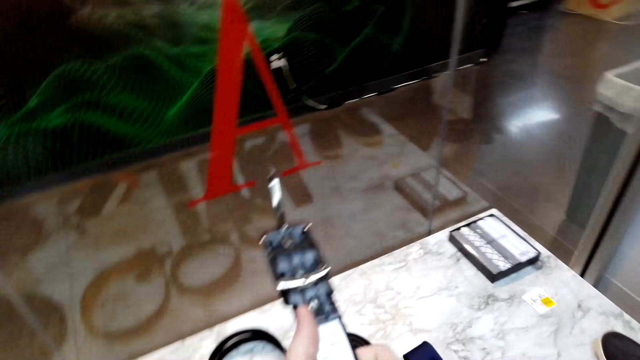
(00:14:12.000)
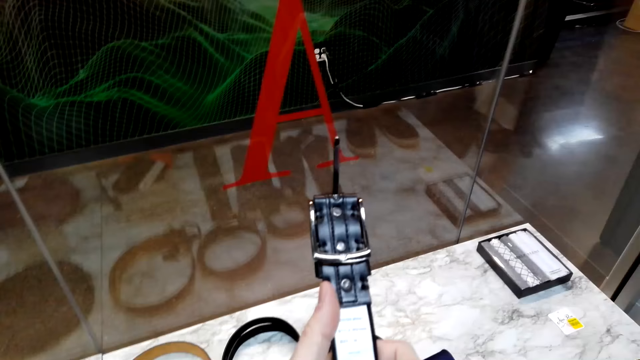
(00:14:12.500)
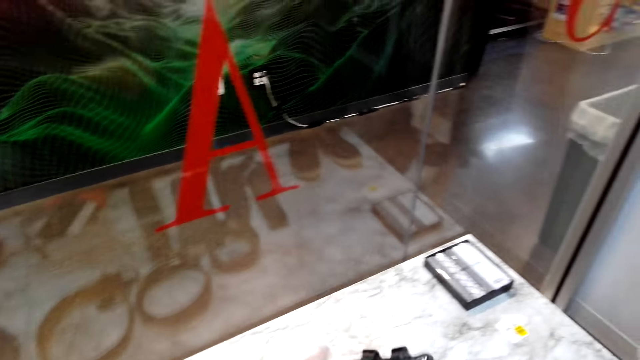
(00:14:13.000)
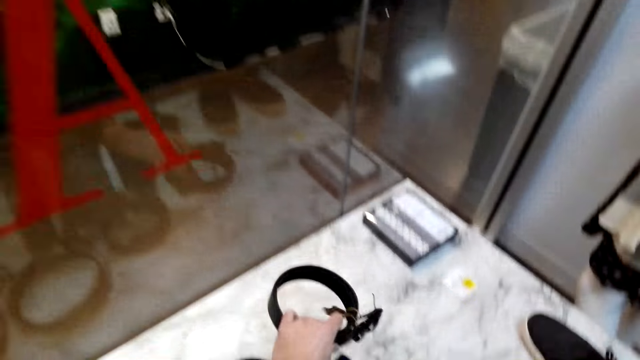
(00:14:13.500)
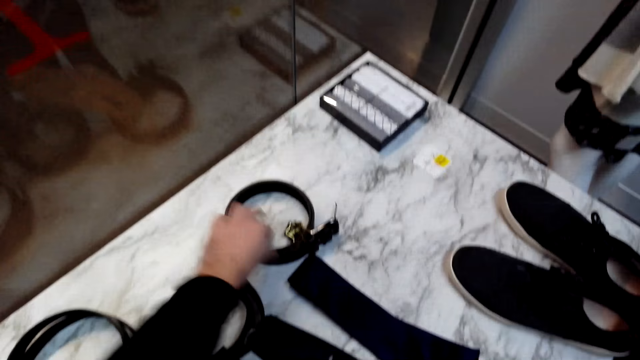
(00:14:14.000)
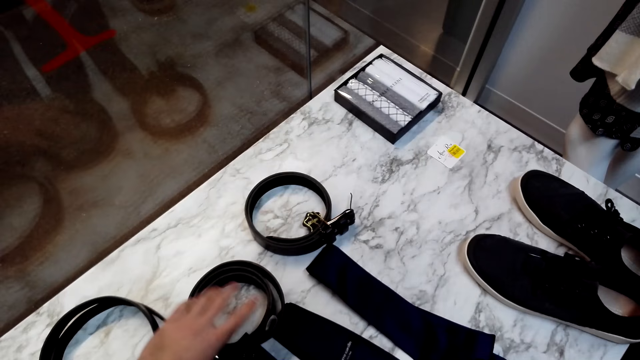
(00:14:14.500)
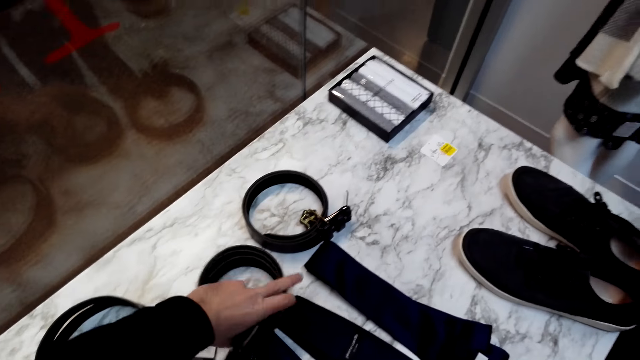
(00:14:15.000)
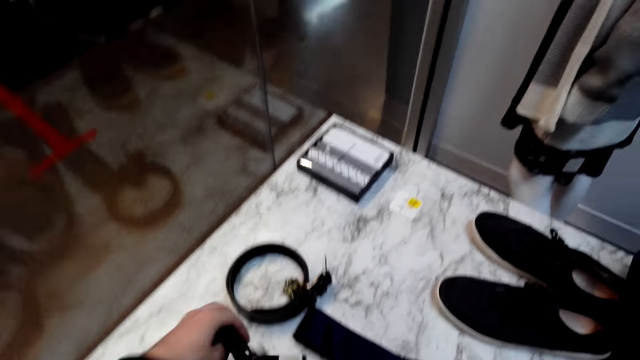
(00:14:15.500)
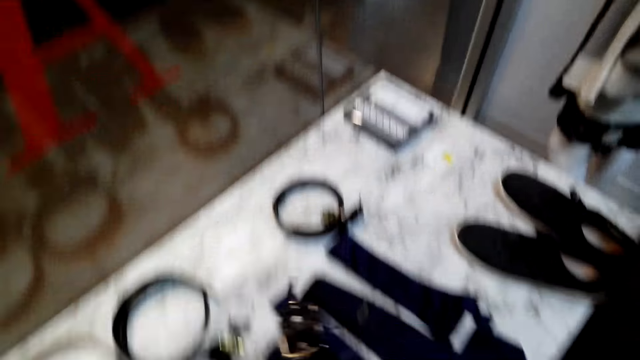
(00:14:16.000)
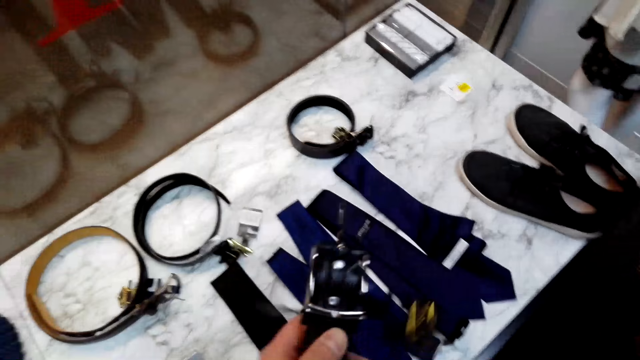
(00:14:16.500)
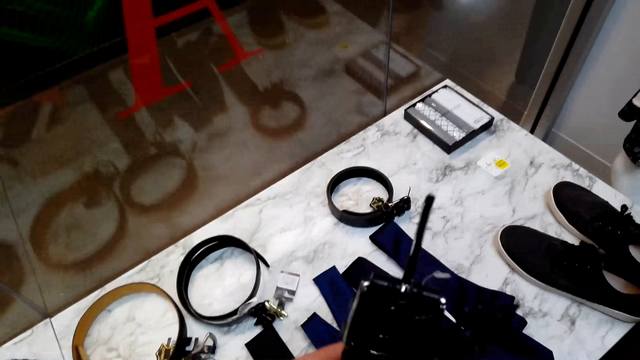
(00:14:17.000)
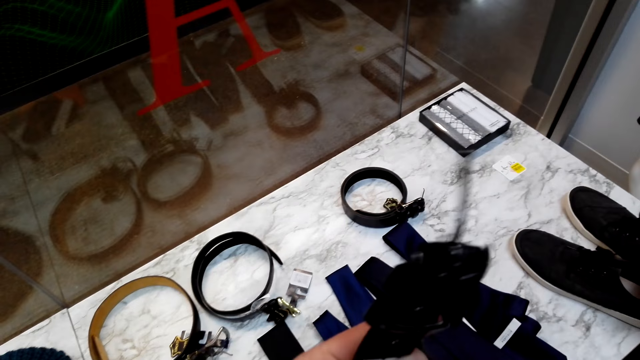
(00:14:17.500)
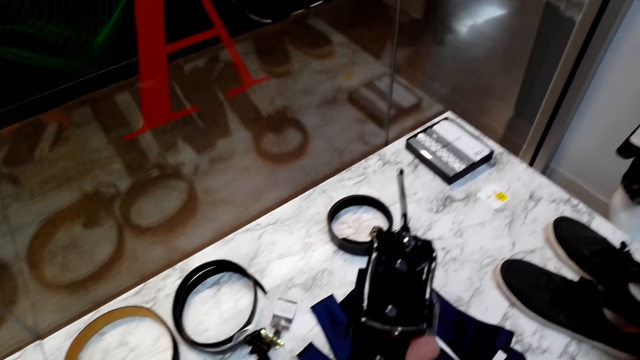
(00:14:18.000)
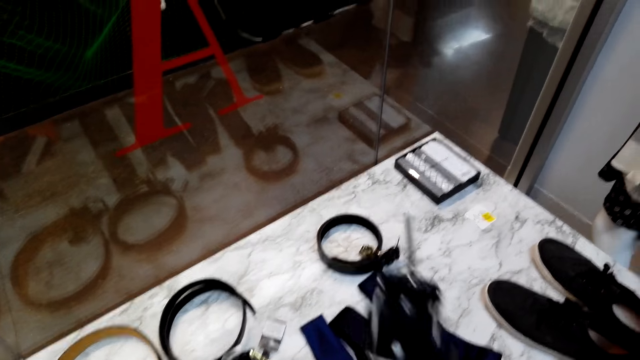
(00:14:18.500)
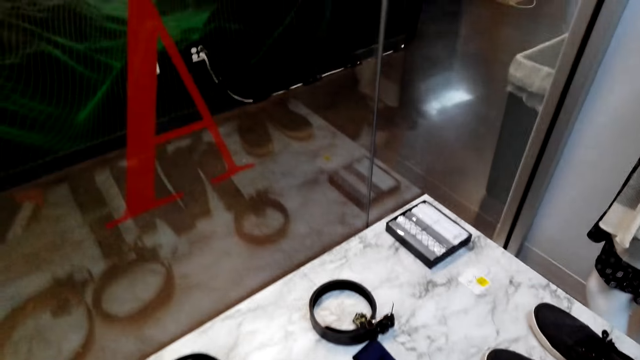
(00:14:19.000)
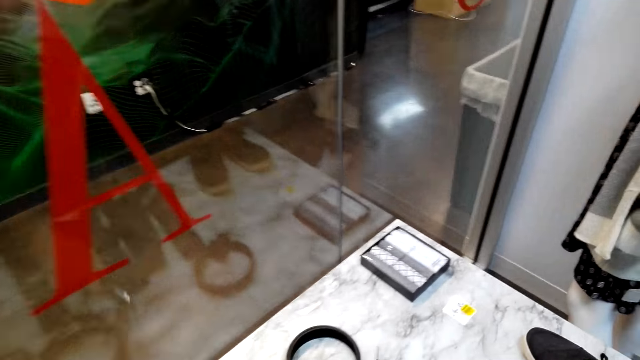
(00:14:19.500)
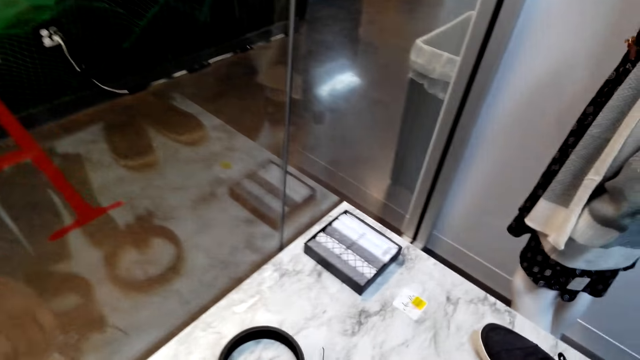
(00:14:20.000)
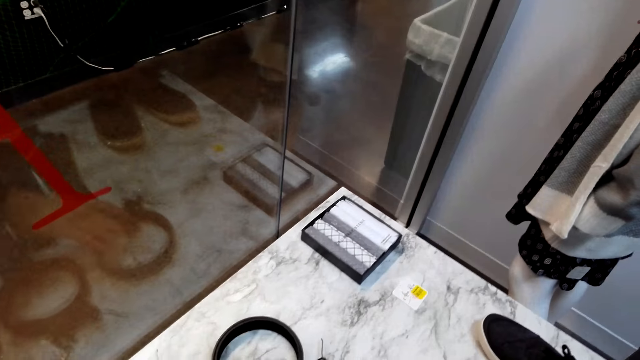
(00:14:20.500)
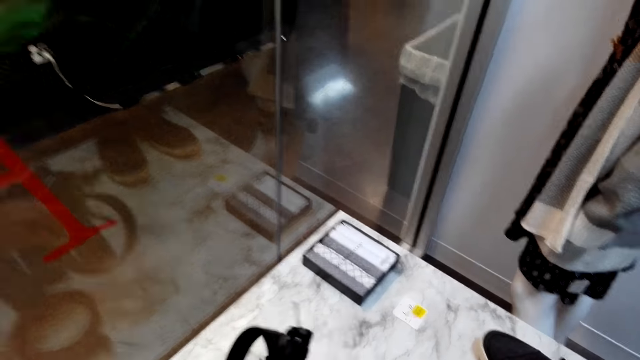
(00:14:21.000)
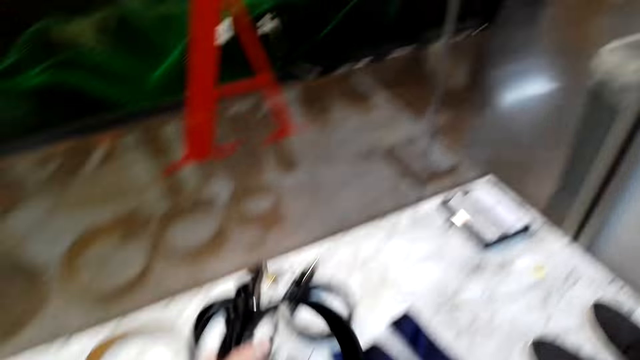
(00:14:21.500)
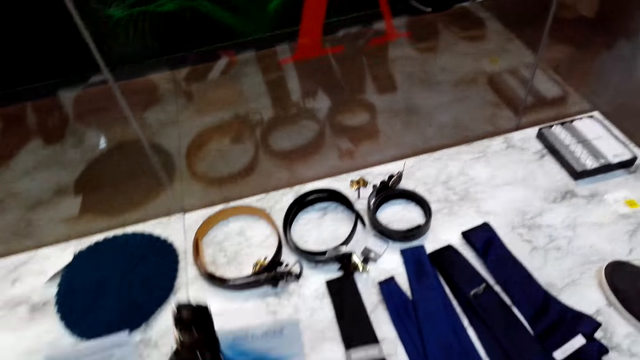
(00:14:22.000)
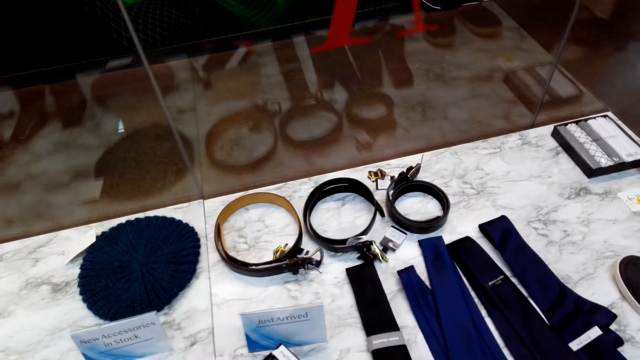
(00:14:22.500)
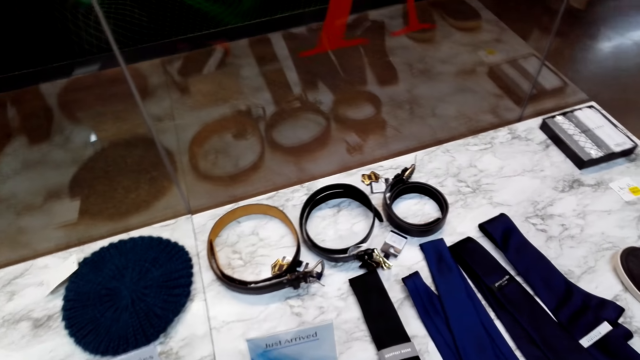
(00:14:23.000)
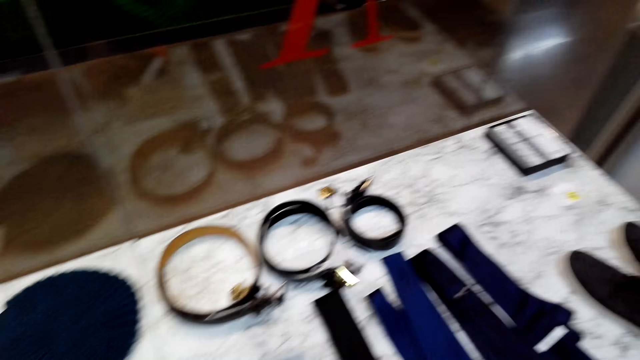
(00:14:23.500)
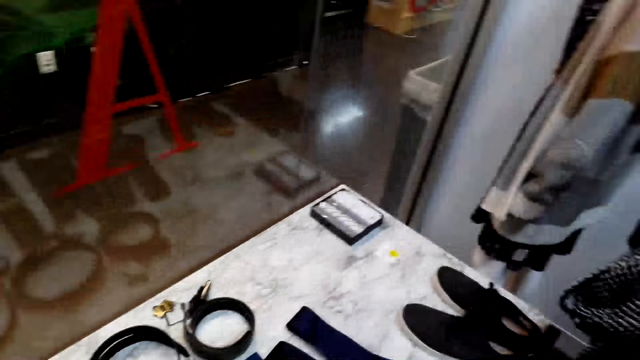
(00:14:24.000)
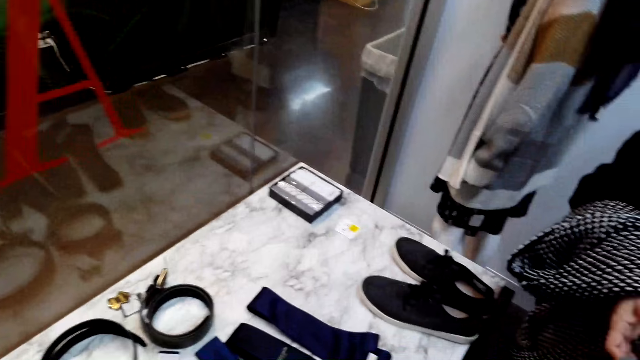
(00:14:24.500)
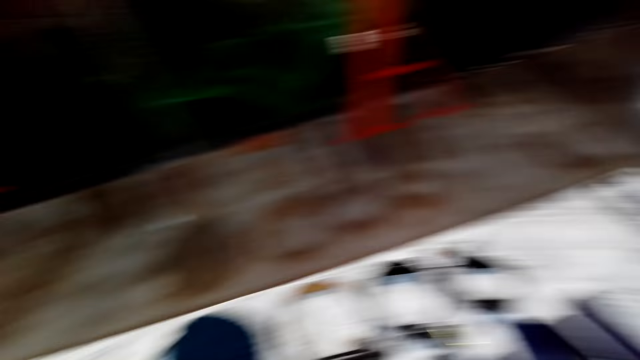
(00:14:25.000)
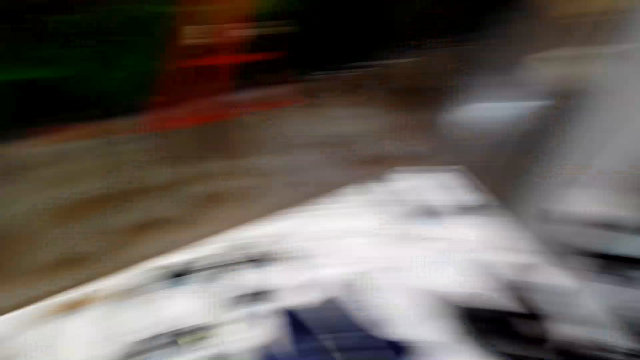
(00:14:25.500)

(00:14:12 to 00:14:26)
The camera wearer puts a belt on the table. They pick up the belt from the table. They put the belt on the table. They pick up the belt from the table.

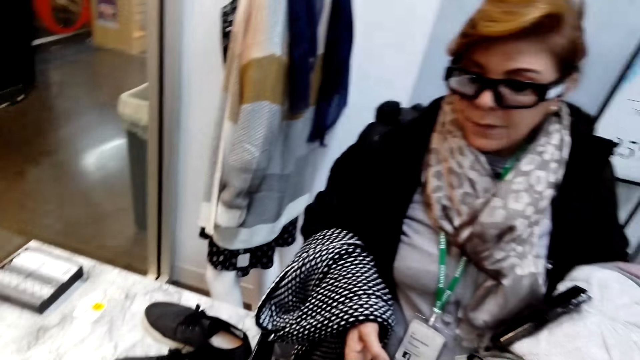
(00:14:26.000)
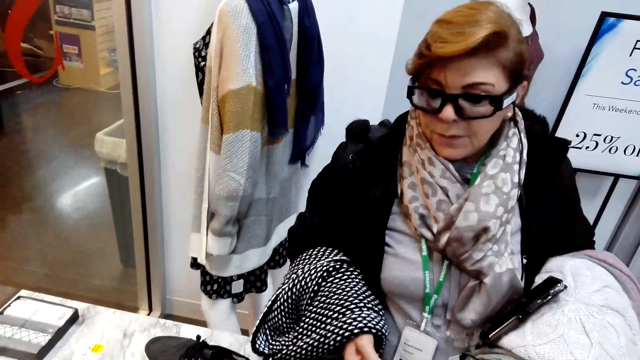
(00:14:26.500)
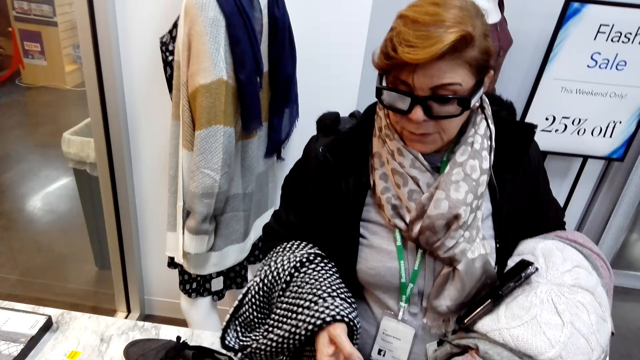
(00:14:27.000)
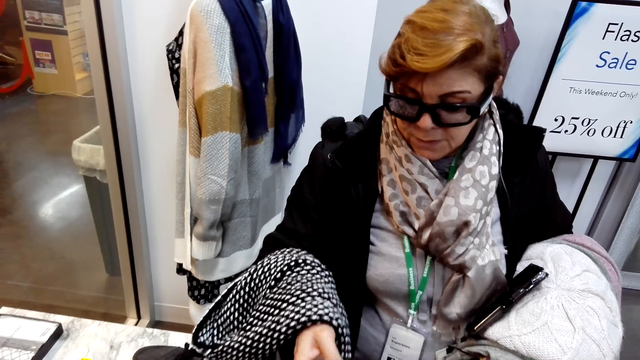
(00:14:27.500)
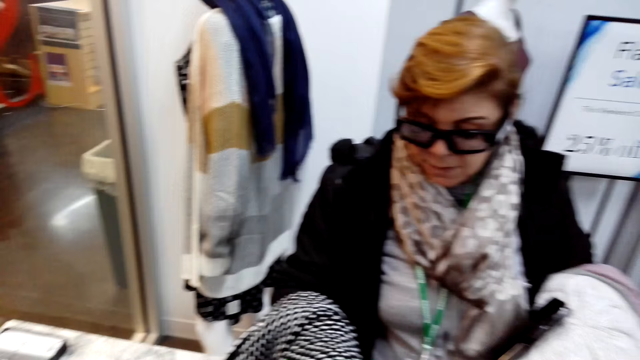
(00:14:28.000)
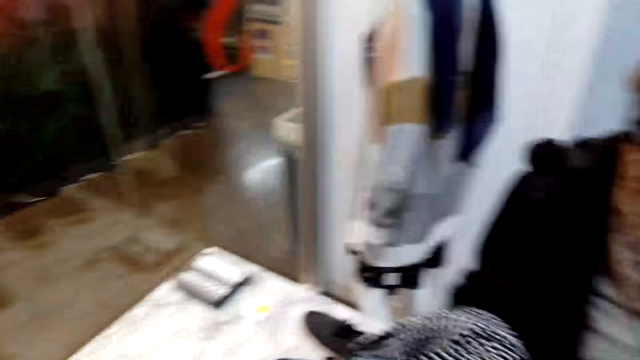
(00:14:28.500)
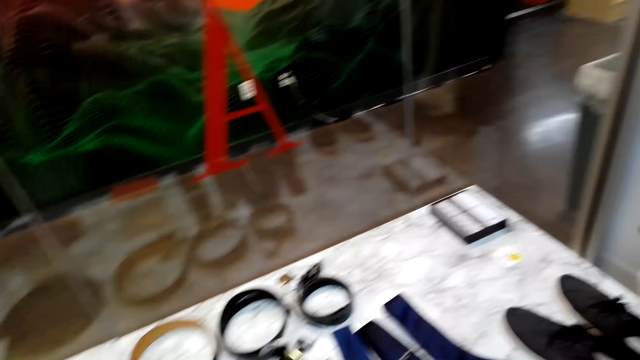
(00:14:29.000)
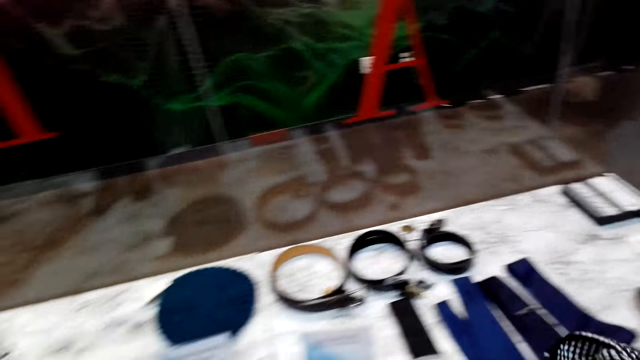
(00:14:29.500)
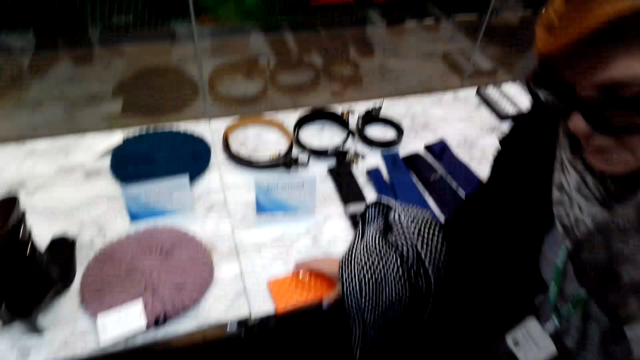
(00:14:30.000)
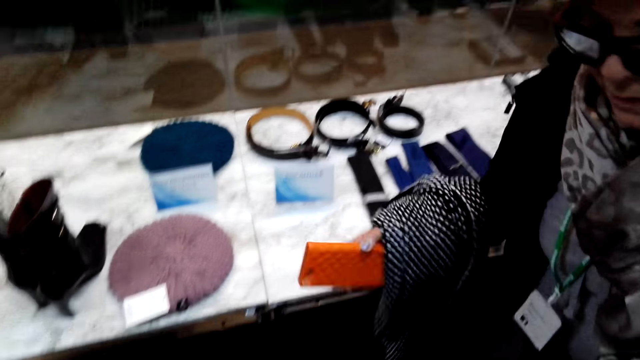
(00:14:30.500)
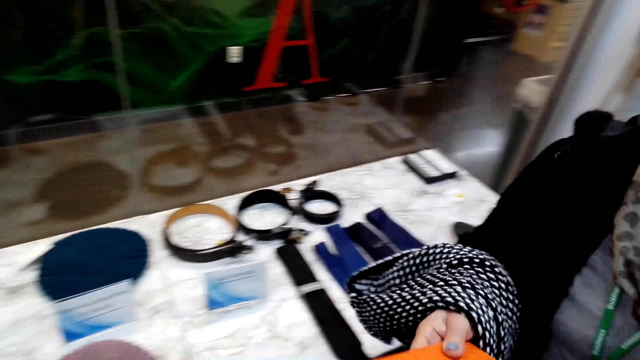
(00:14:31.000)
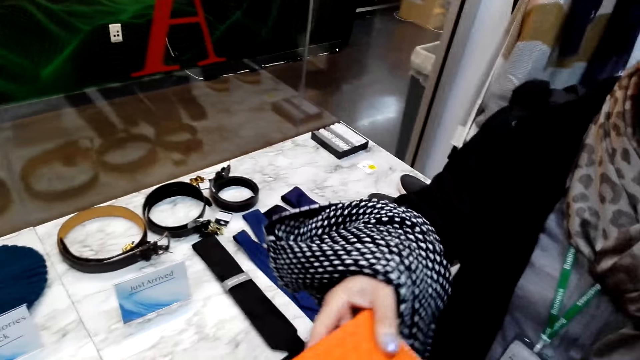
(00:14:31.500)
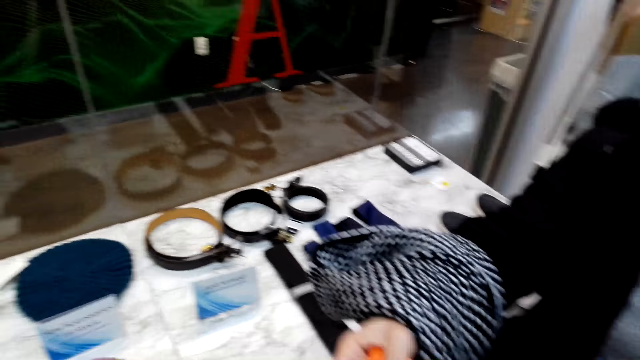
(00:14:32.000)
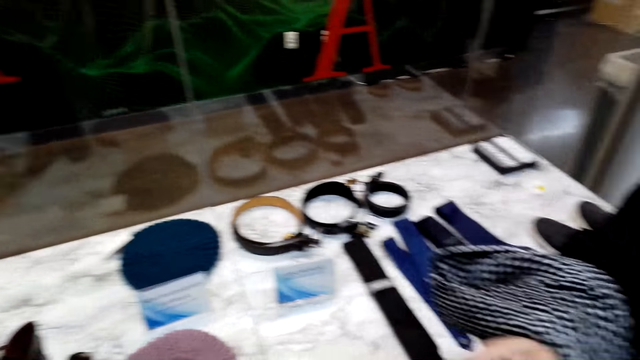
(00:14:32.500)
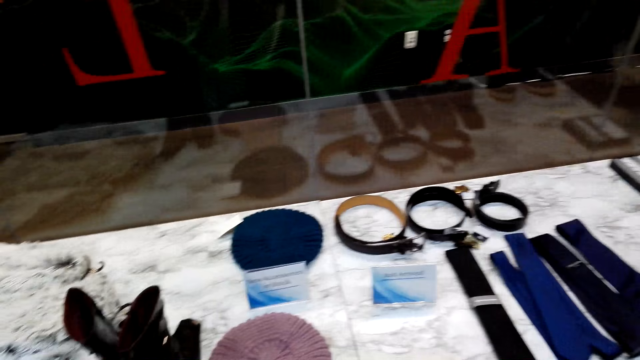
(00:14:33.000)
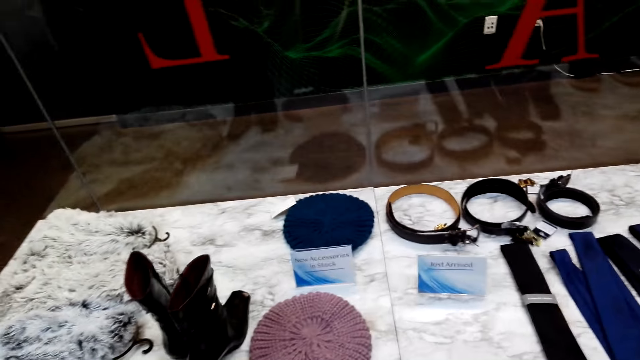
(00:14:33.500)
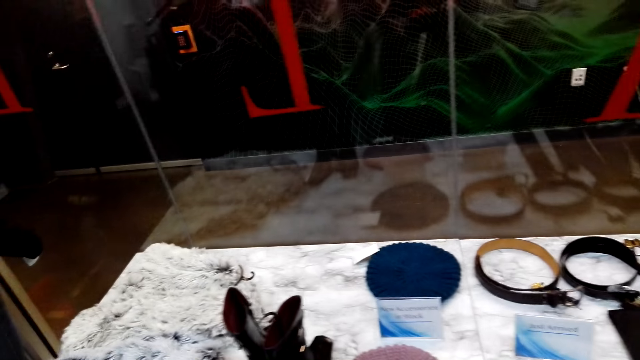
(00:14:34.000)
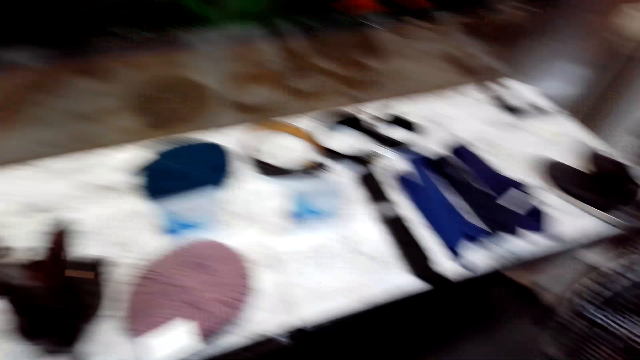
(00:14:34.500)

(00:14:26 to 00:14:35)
A woman picks up a purse on a display. The woman takes a phone cover from the table. The woman gives the camera wearer the phone cover.
